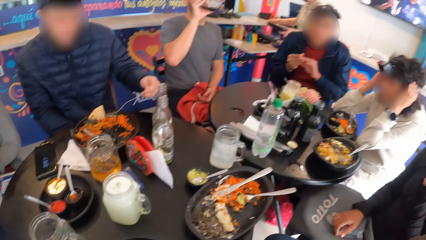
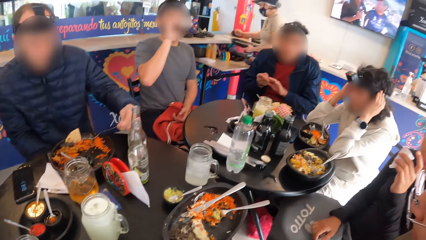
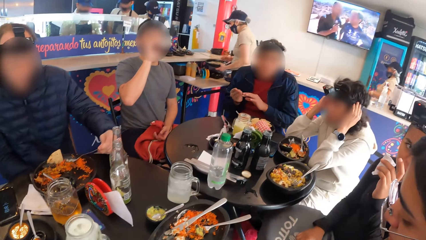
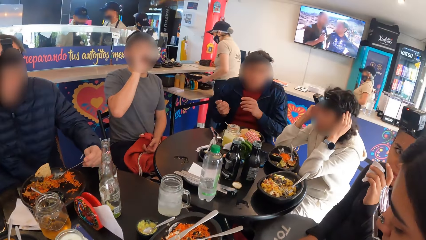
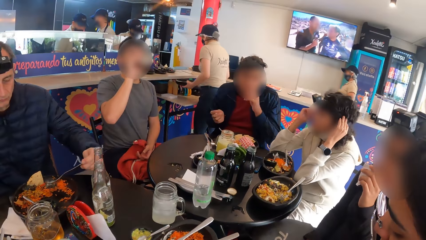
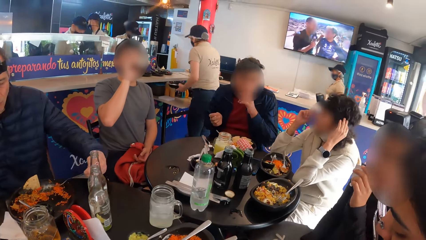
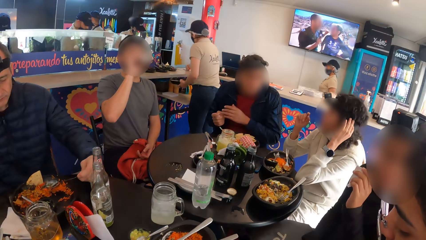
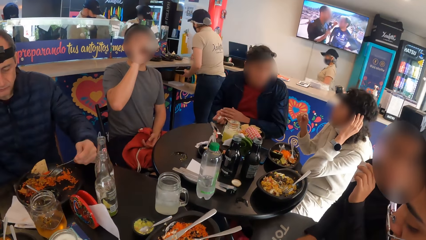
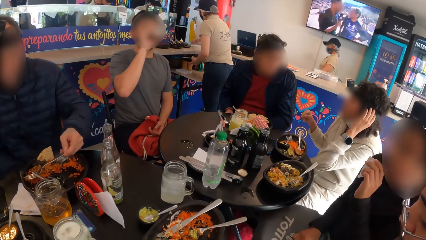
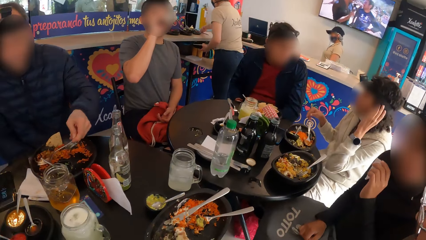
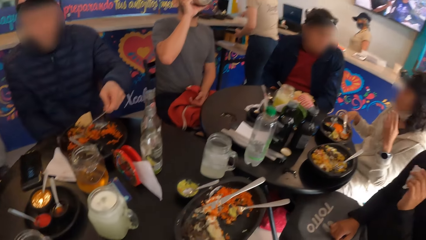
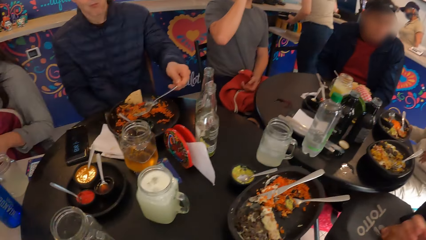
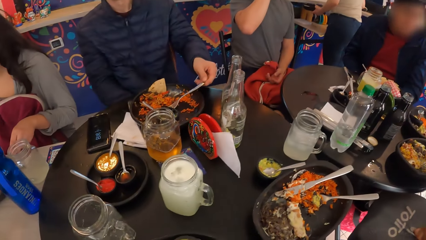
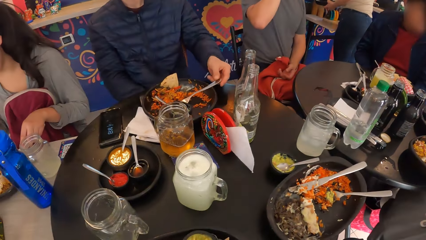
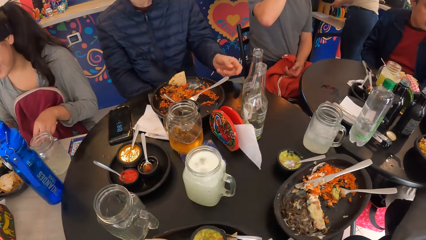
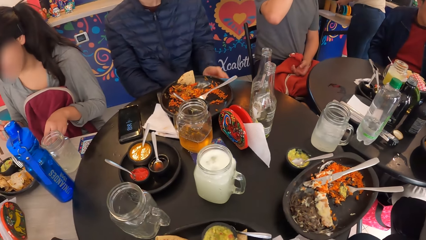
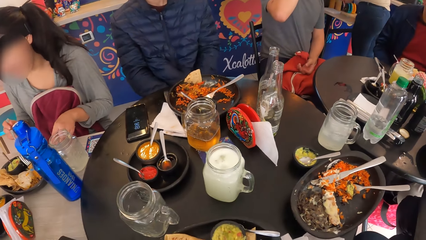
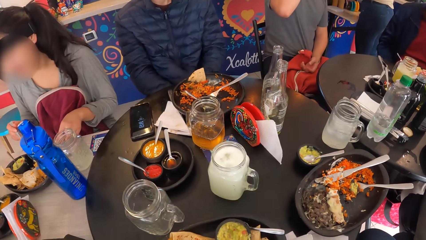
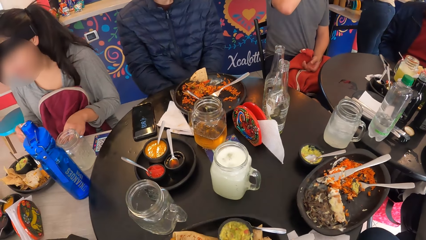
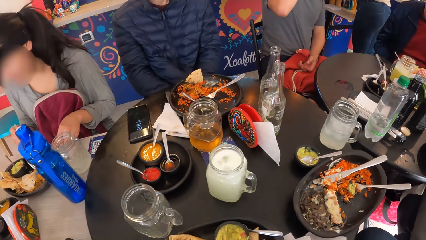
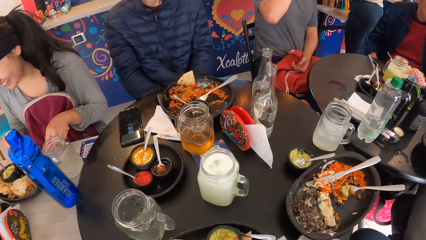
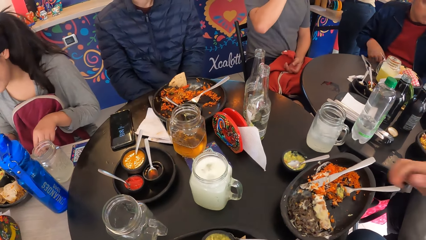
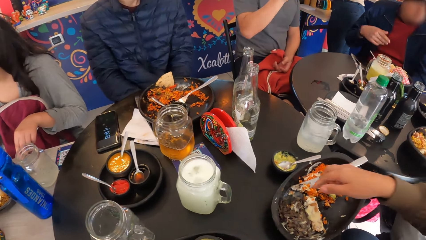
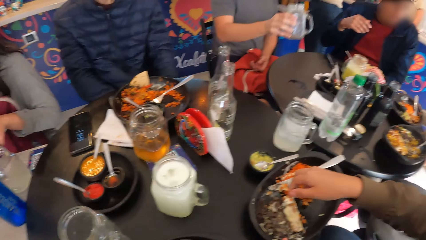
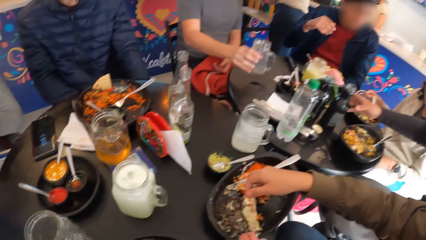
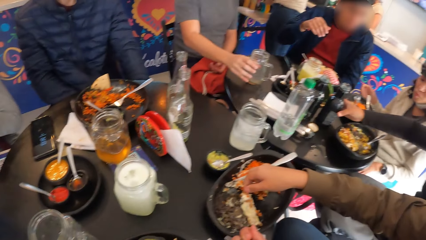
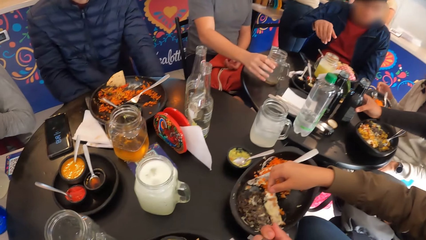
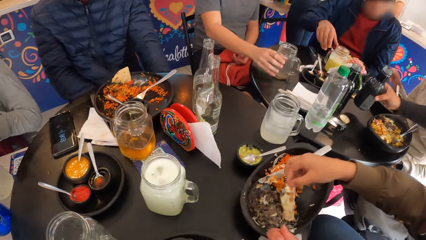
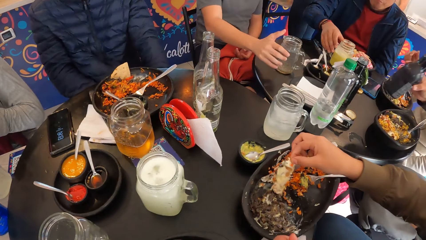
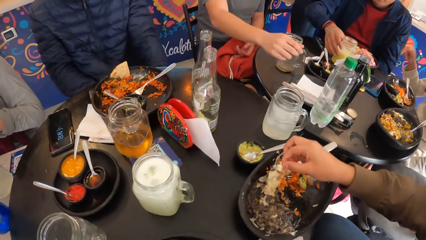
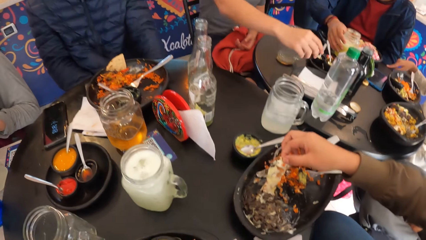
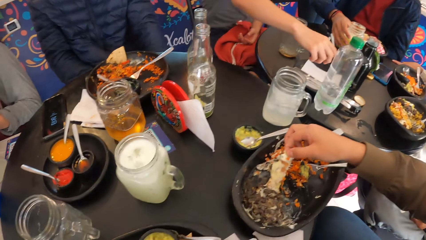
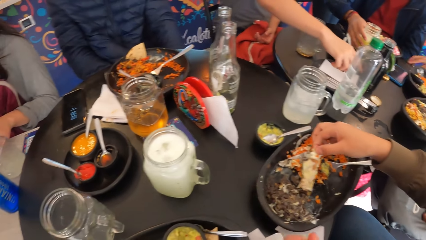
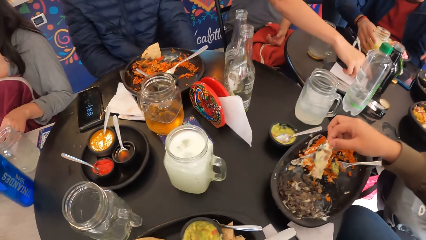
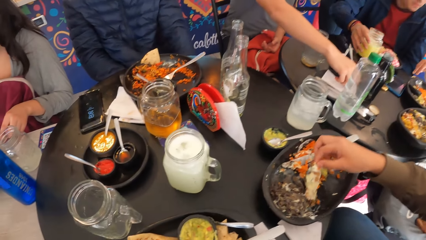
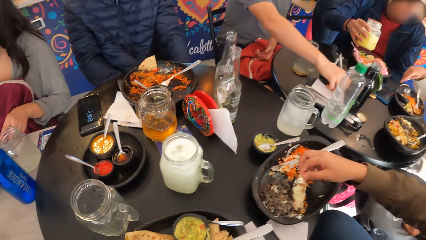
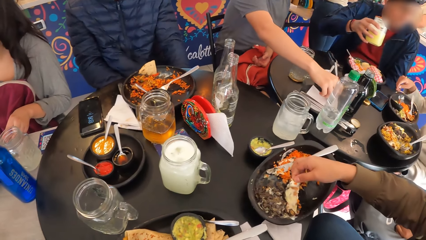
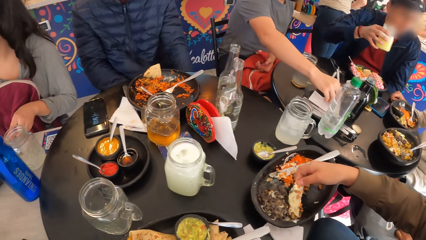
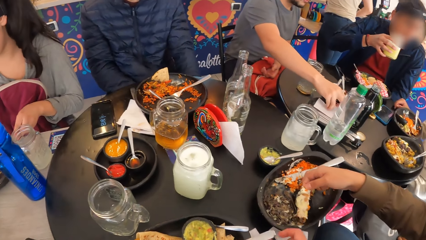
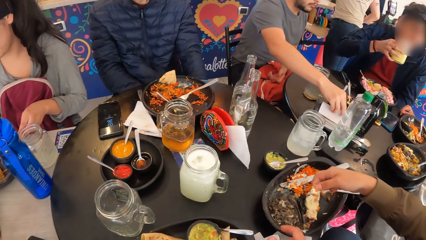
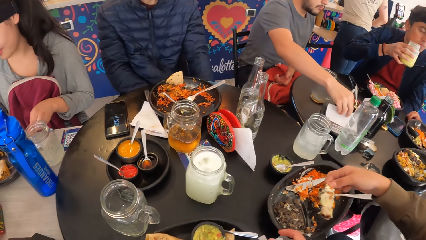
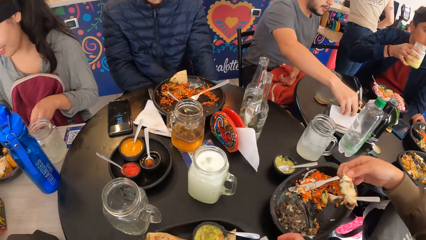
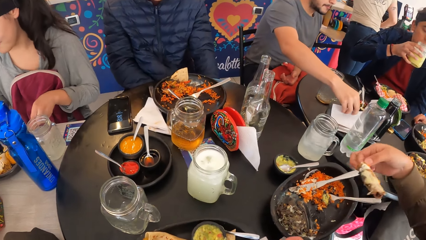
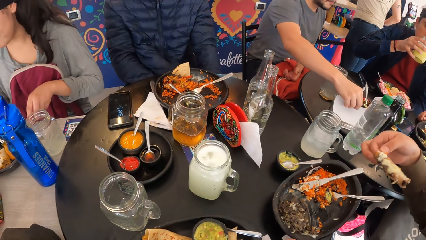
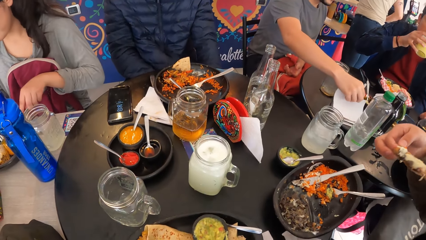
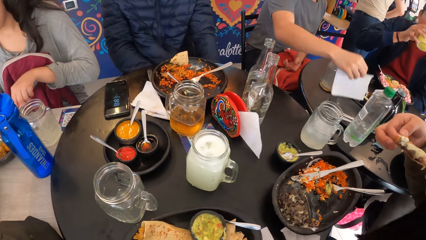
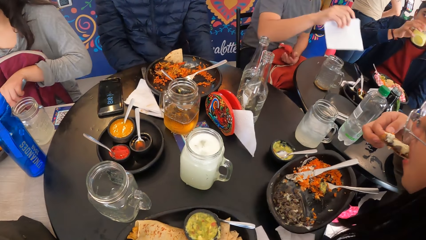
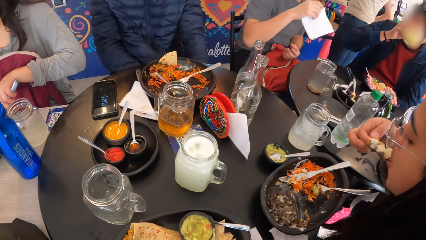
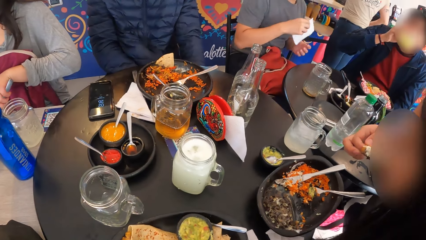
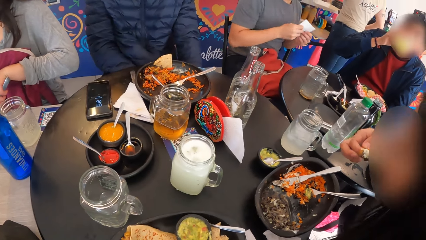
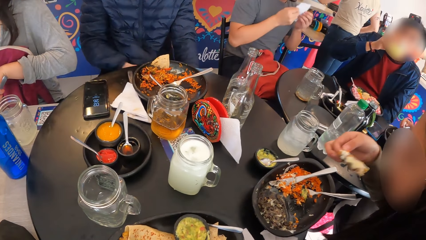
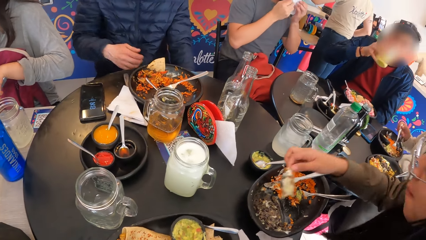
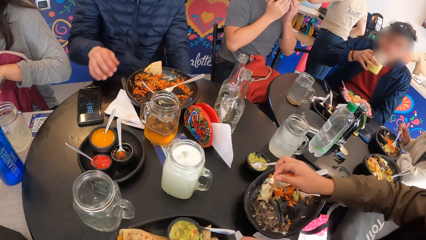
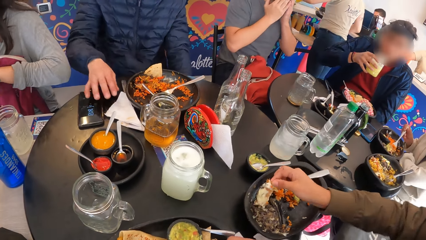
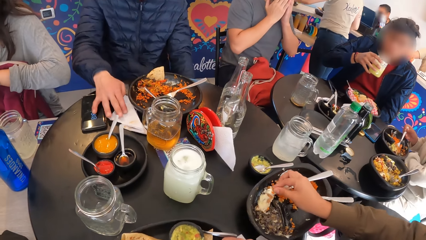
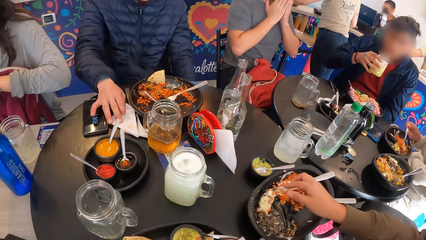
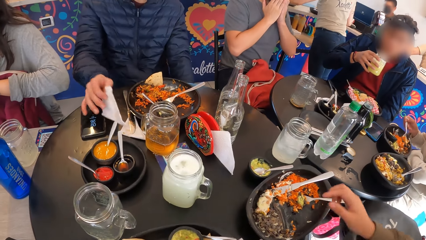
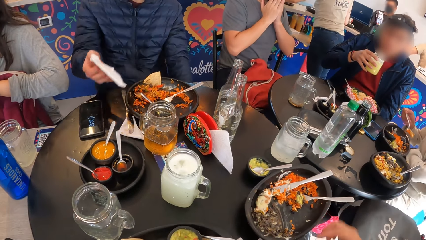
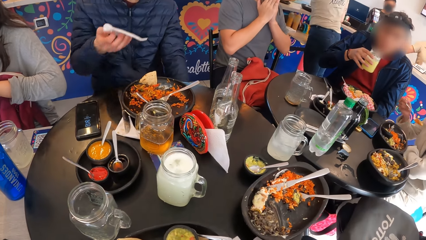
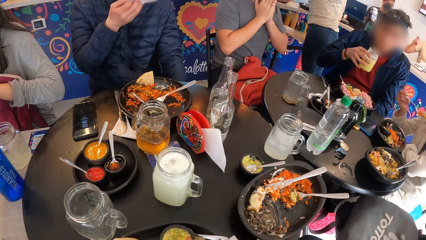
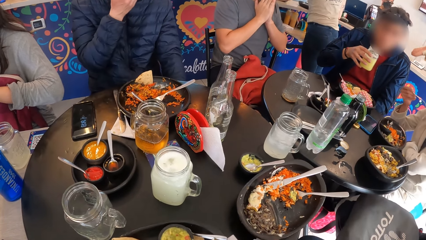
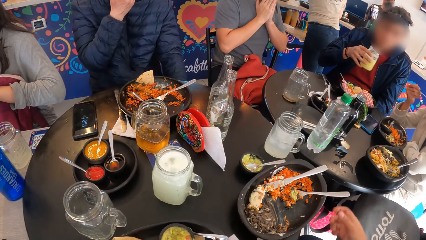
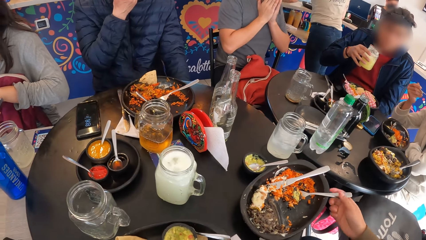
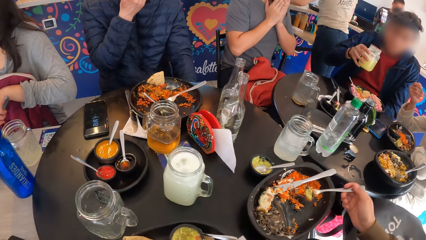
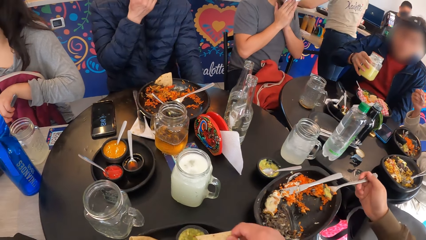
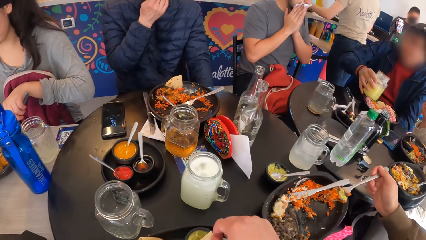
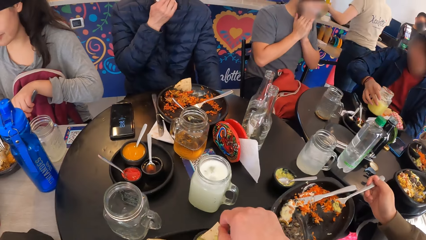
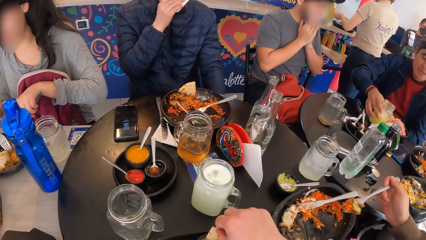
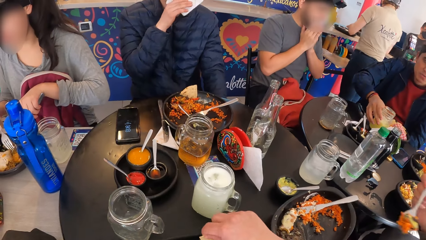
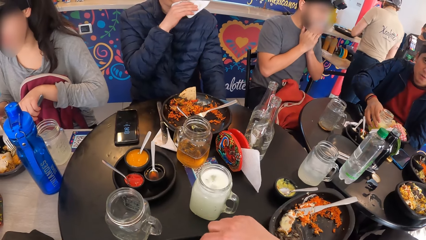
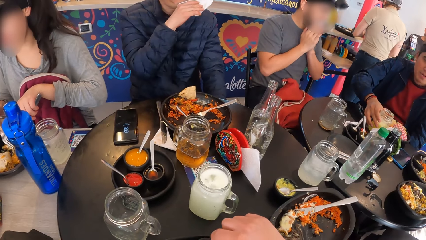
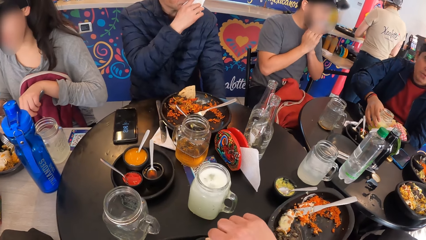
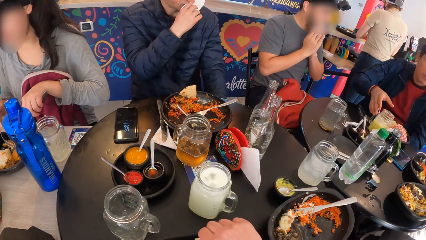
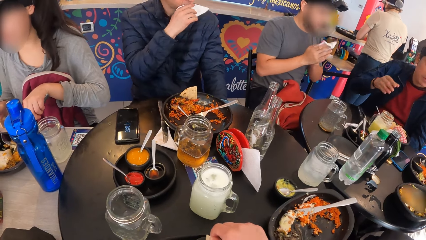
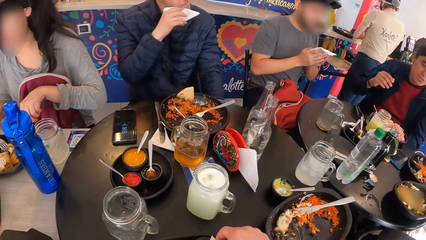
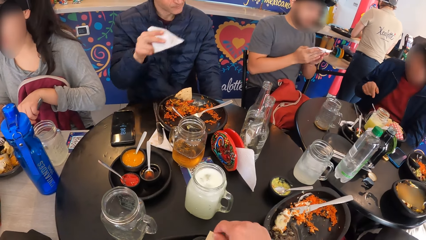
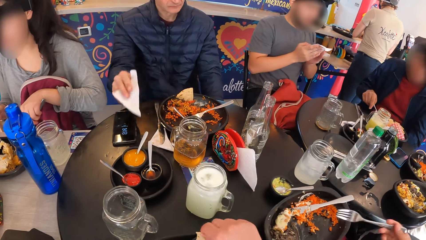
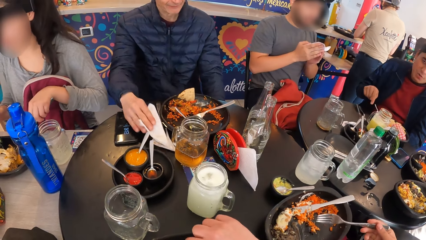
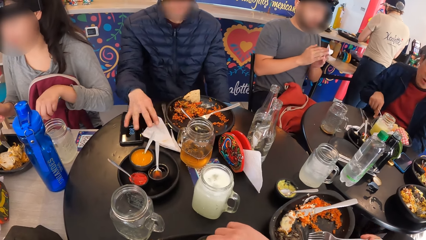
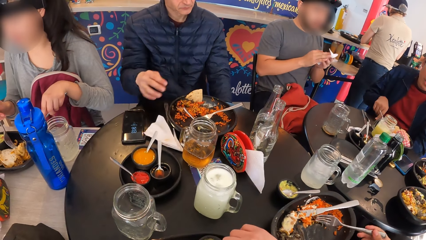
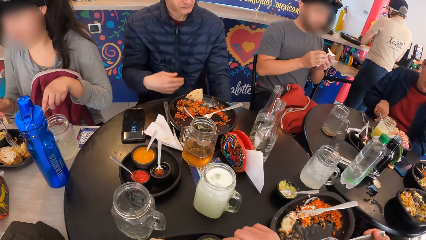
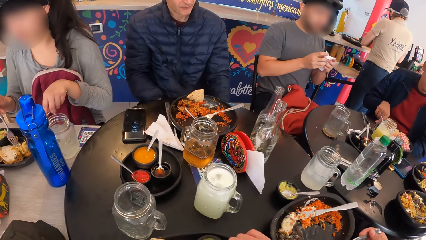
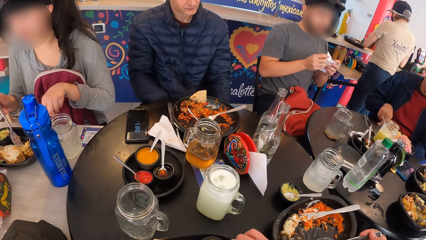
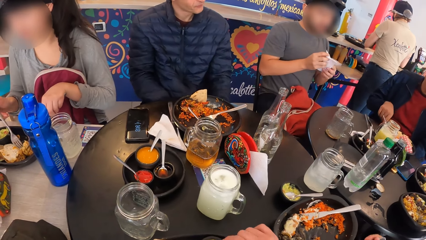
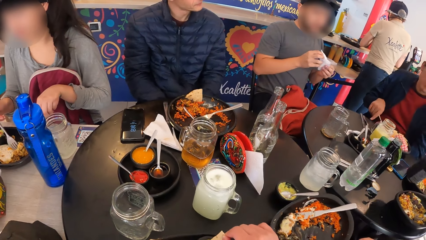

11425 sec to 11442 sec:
The camera wearer looks around. A woman picks up the chicken from the plate with her right hand. A man drops the cup on the table with his right hand. Another woman picks up the bottle on the table with her right hand. Another man takes the cup of drink from the table with his right hand. The first man picks up a serviette from the table with his right hand. The second man drinks from the cup of drink with his right hand. The first woman eats the chicken with her right hand. The first man wipes his mouth with the serviette with his right hand. A third man picks up the serviette from the table with his right hand. The first woman drops the chicken with her right hand. A third woman eats the rice with the fork in her right hand. The third man wipes his mouth with the serviette in his right hand. The second man drops the cup of drink on the table with his right hand. The first woman eats the rice with the fork in her right hand. The camera wearer dips food in something. A fourth woman cuts the taco with the fork and knife in both hands. The third man drops the serviette on the table with his right hand.
